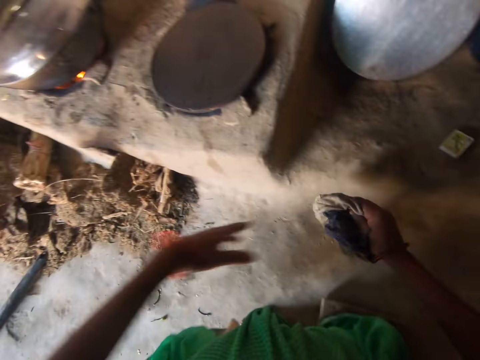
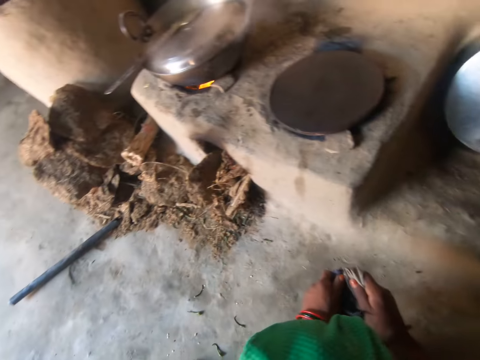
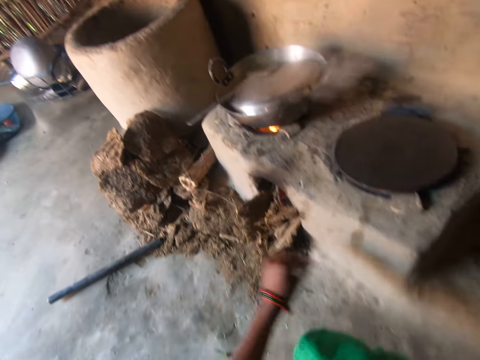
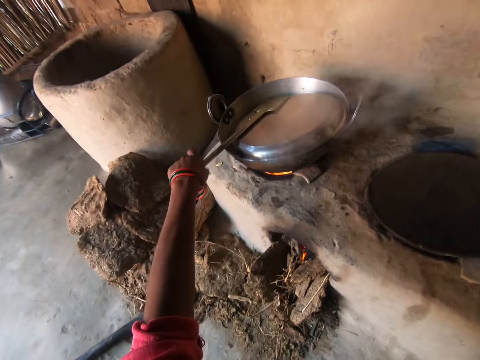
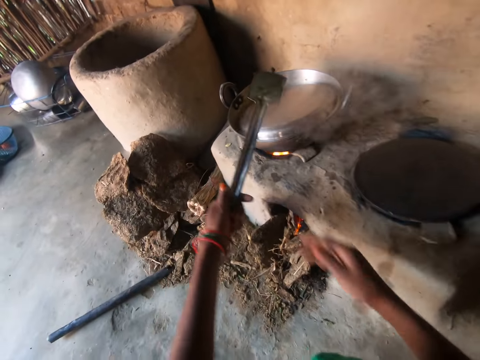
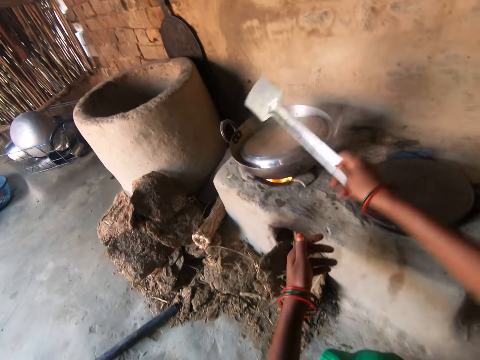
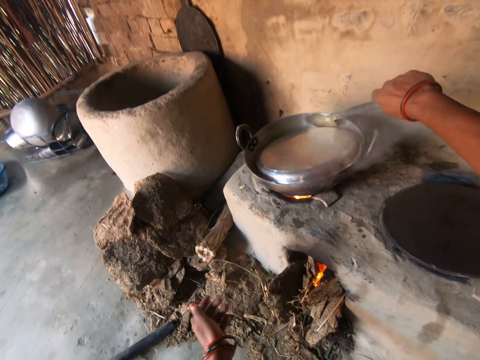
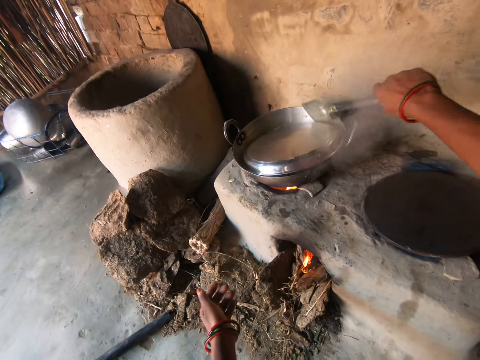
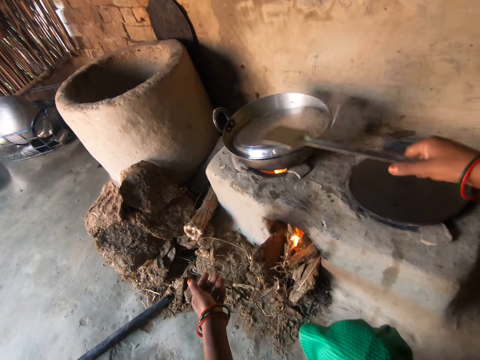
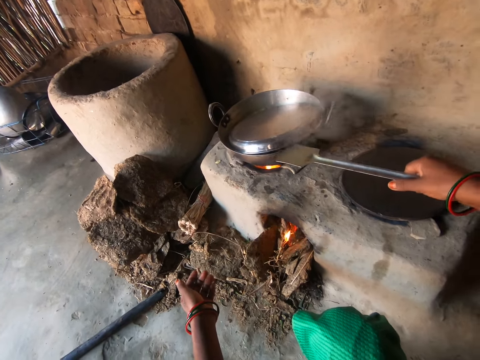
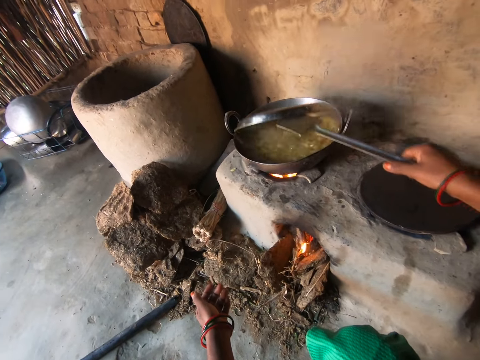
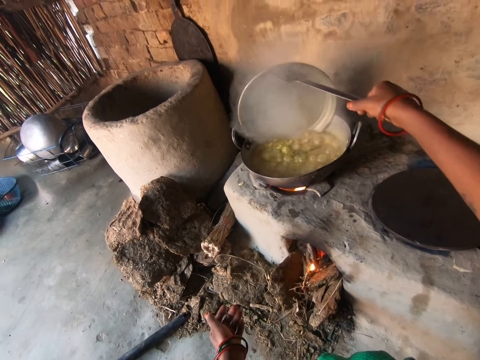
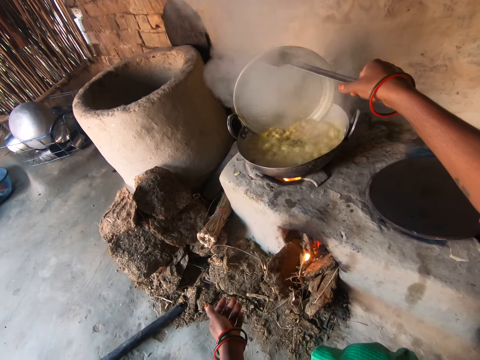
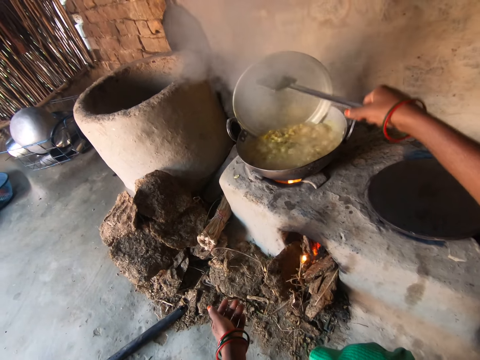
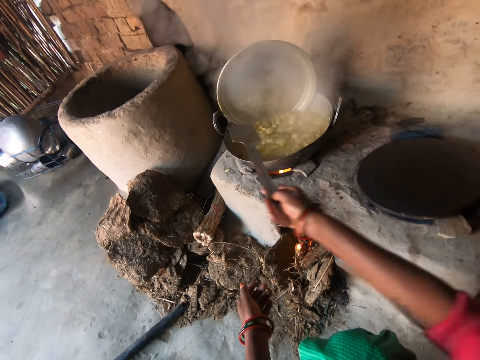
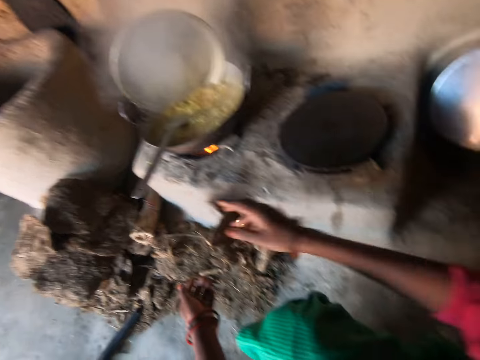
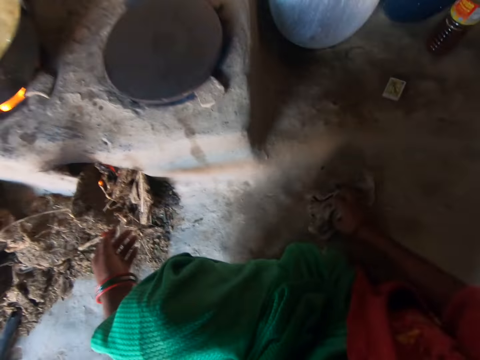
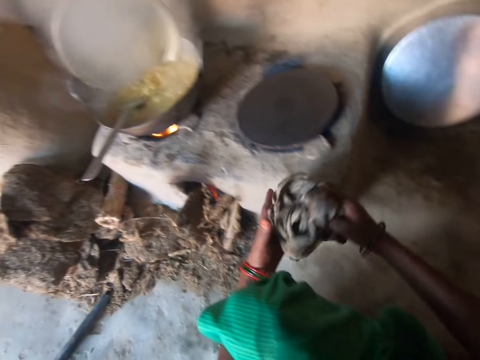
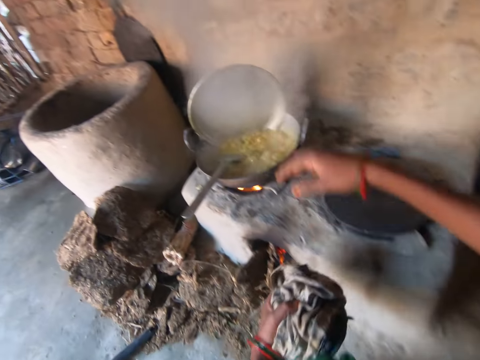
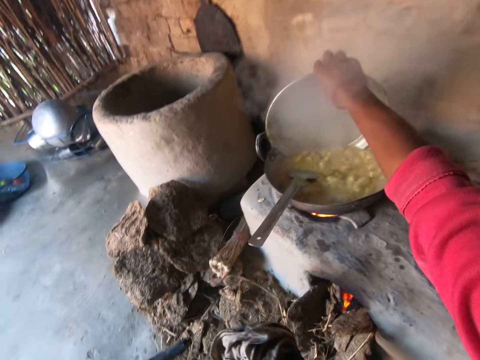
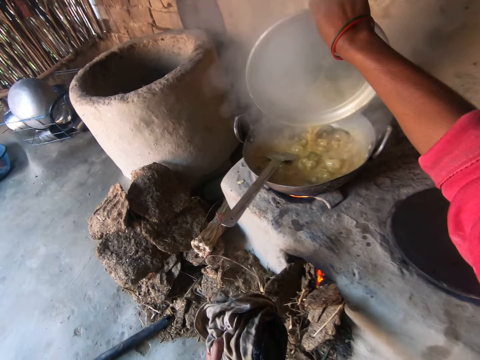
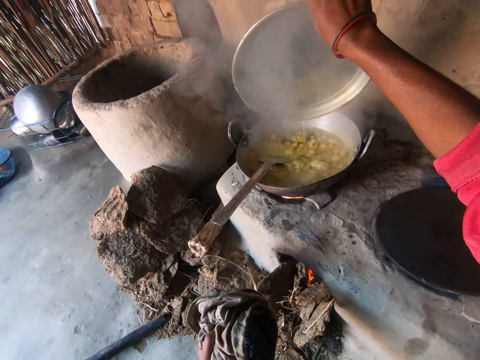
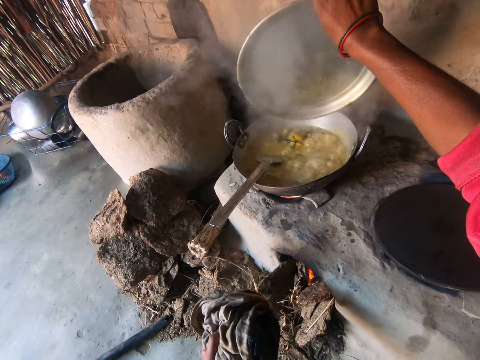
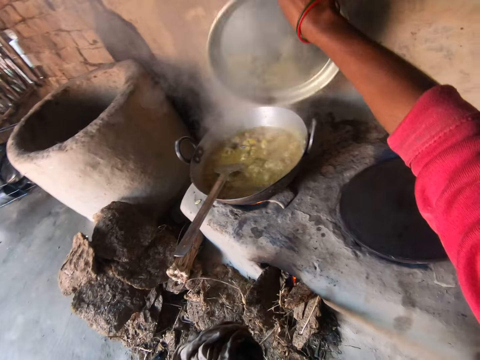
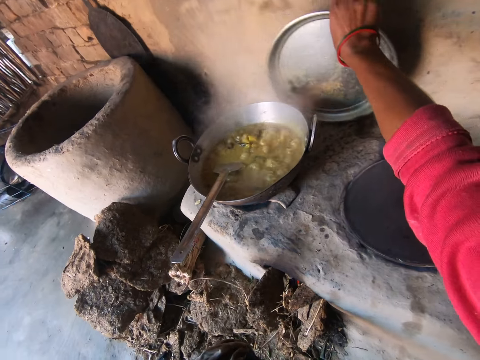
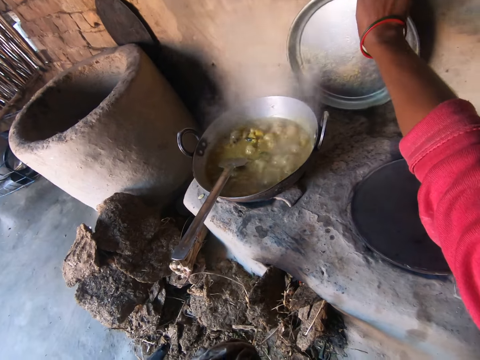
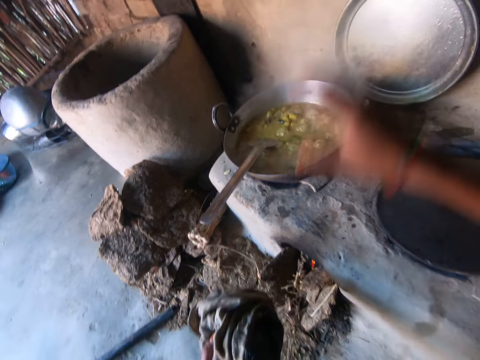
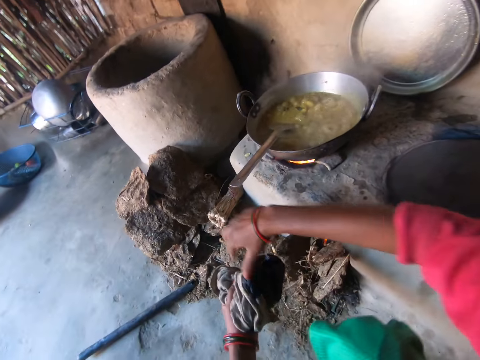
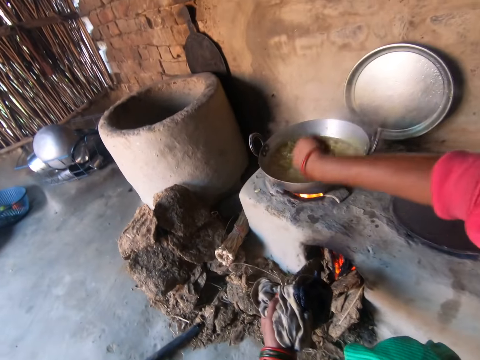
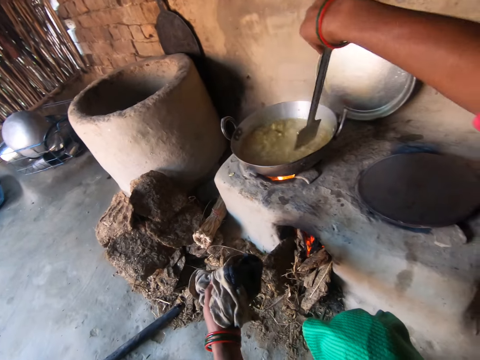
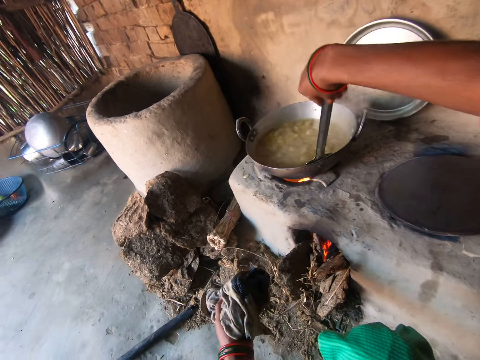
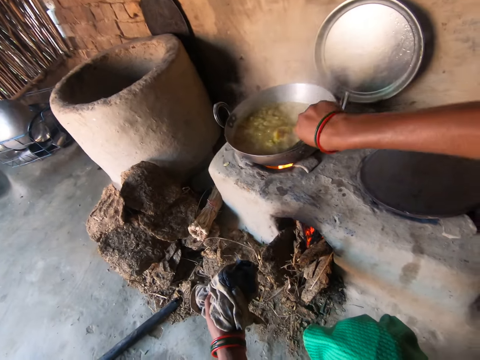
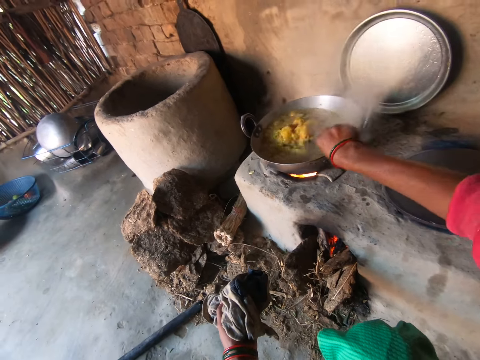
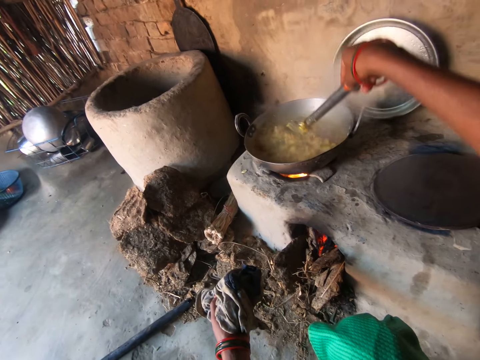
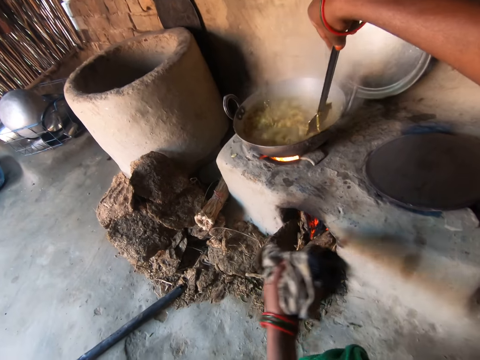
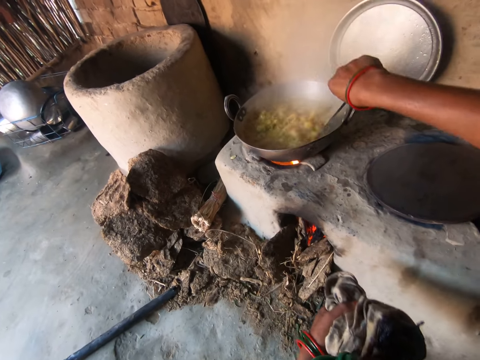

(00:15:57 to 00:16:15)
The camera wearer grabs the rag on the floor with her right hand. She grabs the serving spoon on the plate with her left hand. She moves the spoon to her right hand. She raises the pot lid with the spoon. She drops the spoon in the pot. She takes the rag on the floor with her right hand. She puts the rag in her left hand. She carries the pot lid with her right hand. She takes the lid. She places the pot lid by the wall. She wipes her right hand on the rag. She carries the spoon in the pot with her right hand. She holds the serving spoon. She stirs the food in the pot with the spoon.

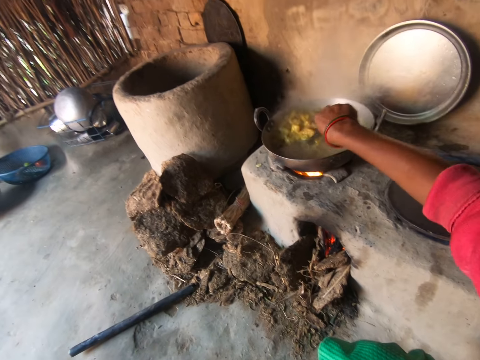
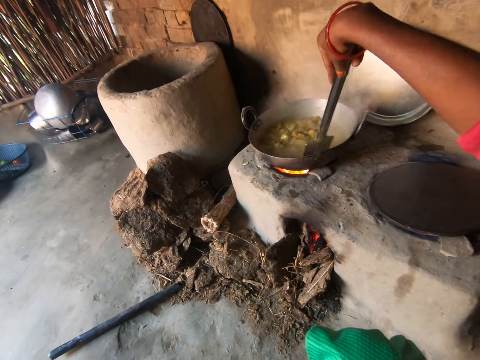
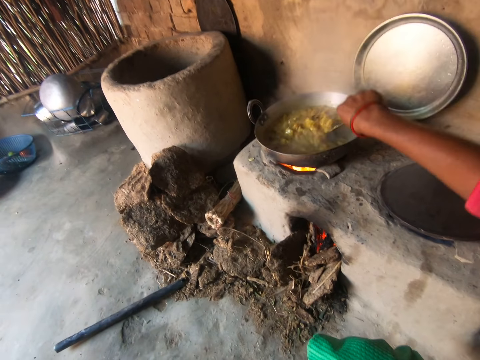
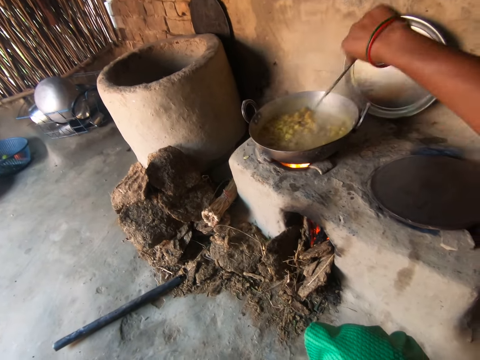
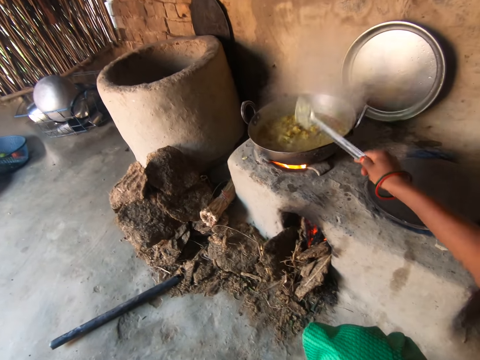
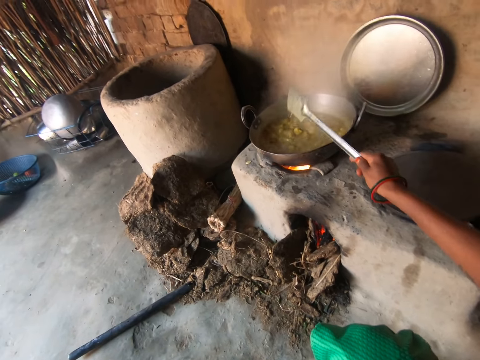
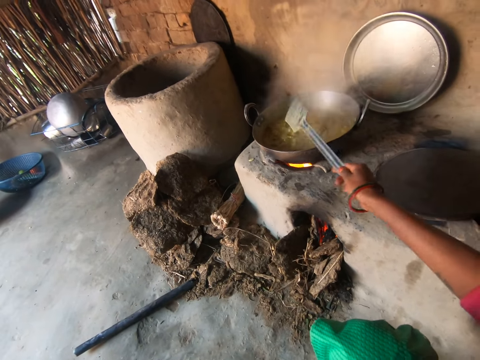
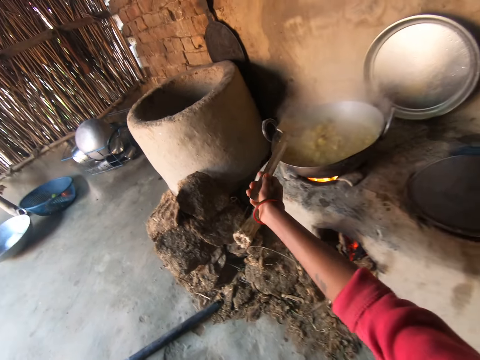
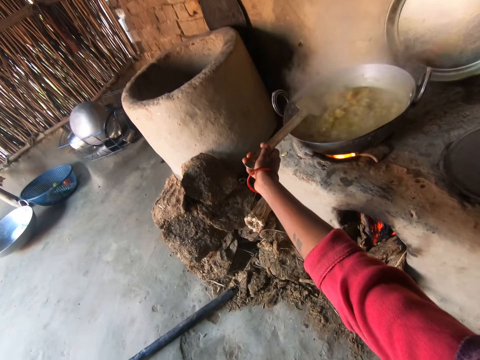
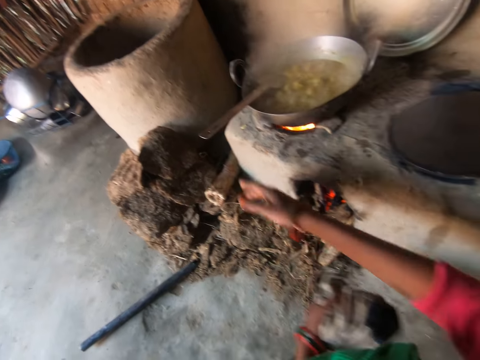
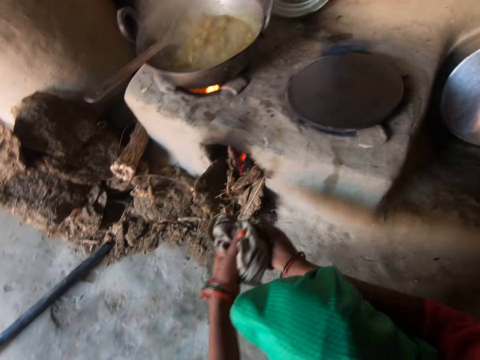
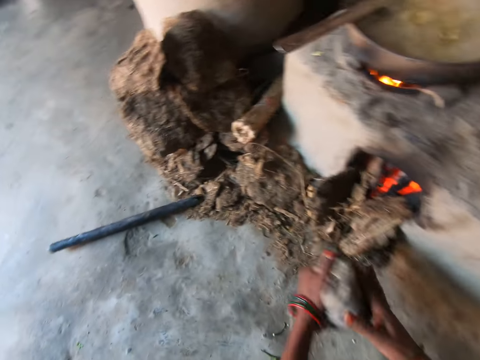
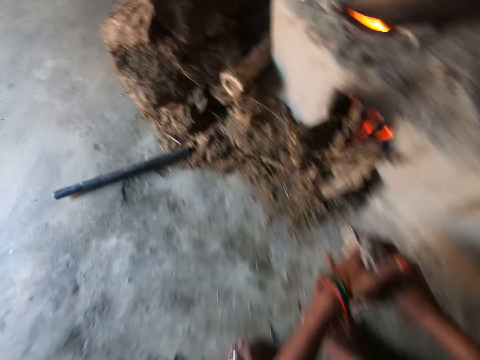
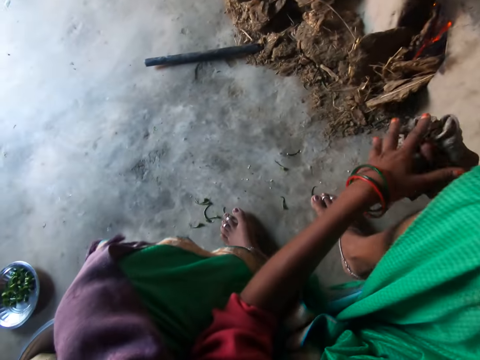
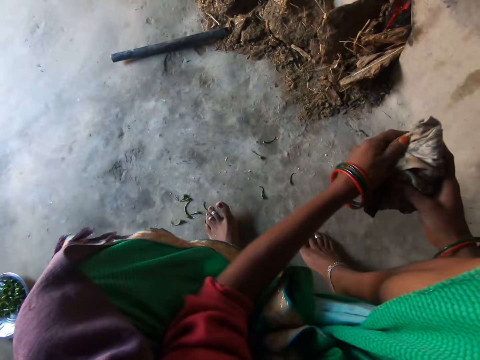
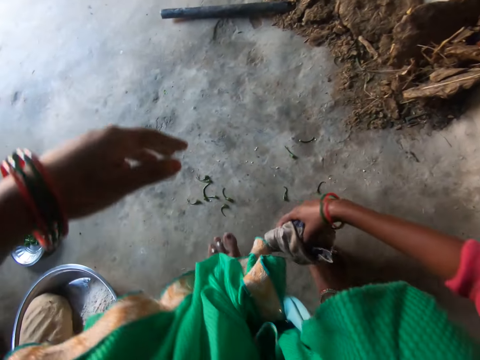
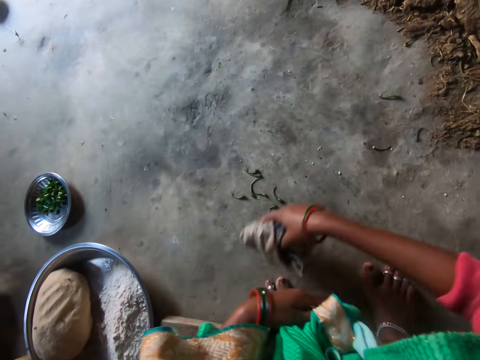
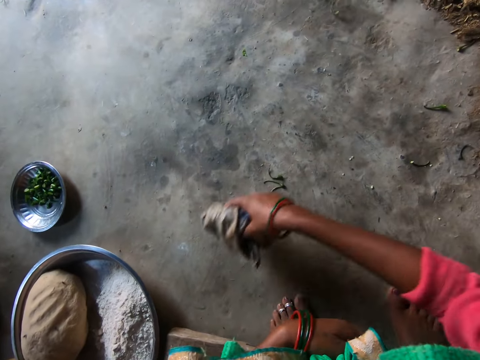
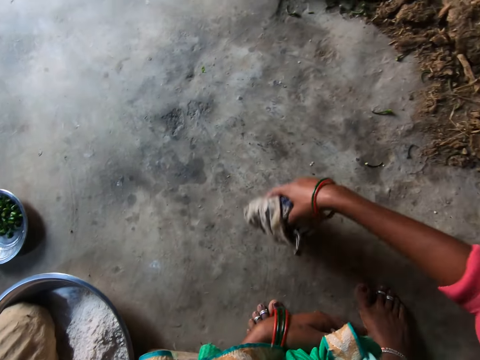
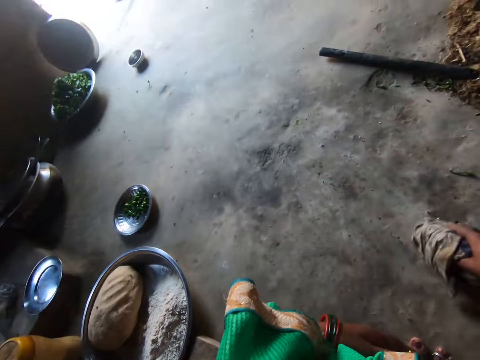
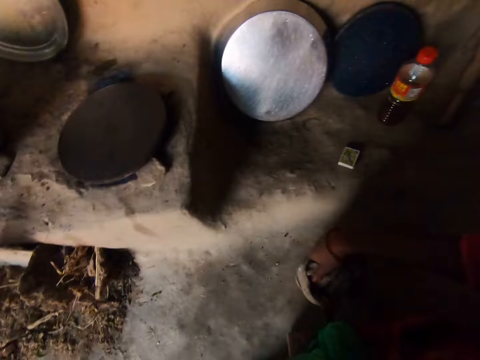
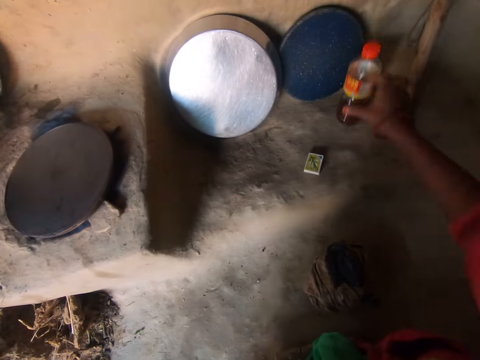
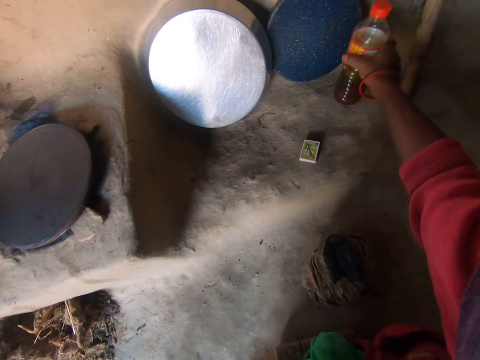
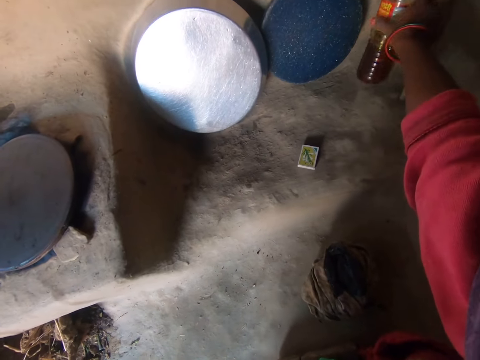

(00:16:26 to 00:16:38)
The camera wearer hits the spoon to the cooking pan. She drops the plate or serving spoon in the pot. She wipes her right hand with the rag. She wipes the floor with the napkin. She drops the napkin on the floor. She adjusts a bottle of oil on the floor with her right hand.
